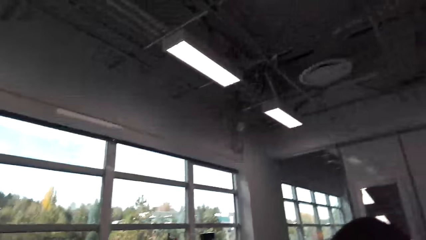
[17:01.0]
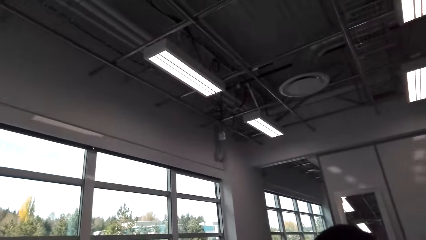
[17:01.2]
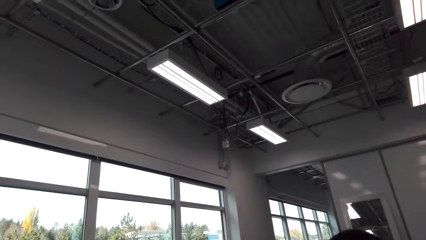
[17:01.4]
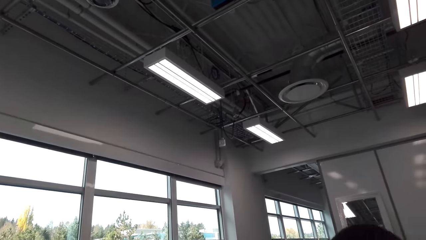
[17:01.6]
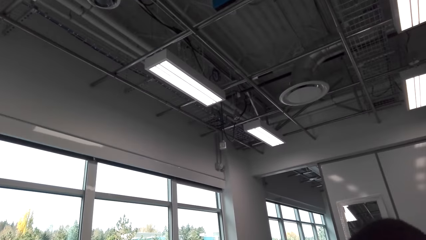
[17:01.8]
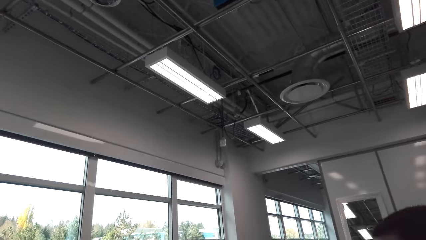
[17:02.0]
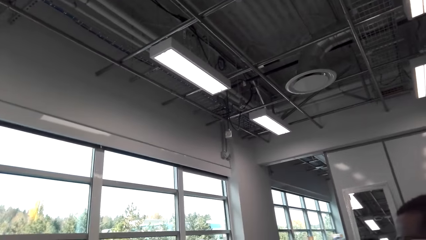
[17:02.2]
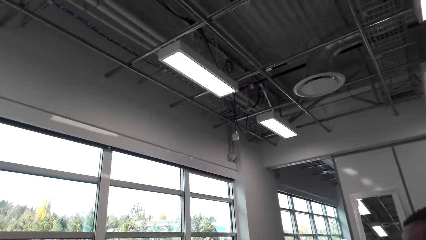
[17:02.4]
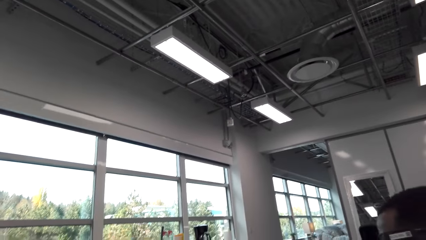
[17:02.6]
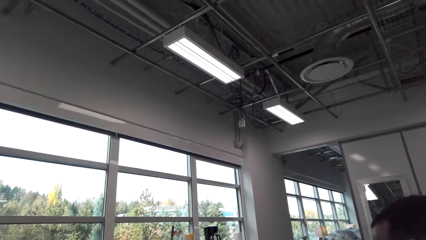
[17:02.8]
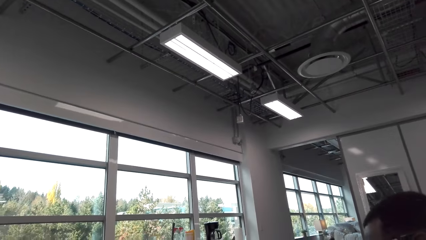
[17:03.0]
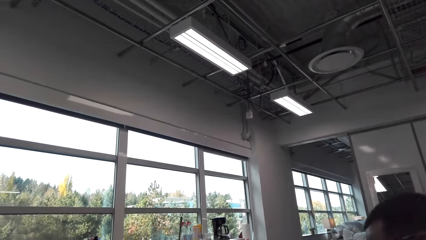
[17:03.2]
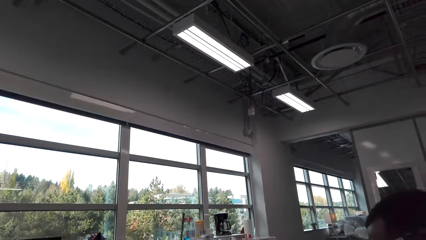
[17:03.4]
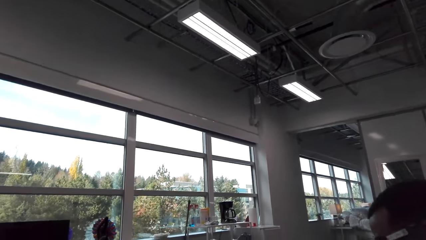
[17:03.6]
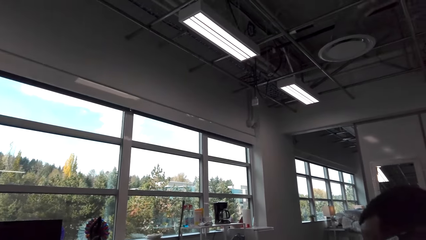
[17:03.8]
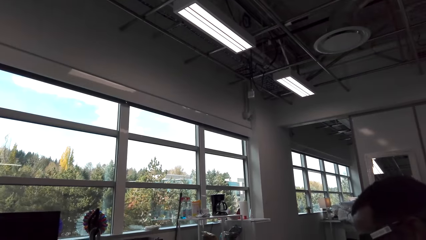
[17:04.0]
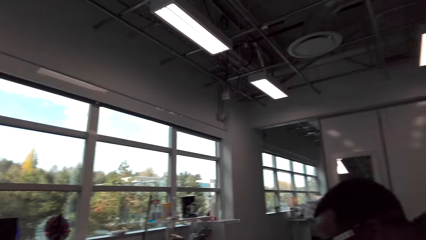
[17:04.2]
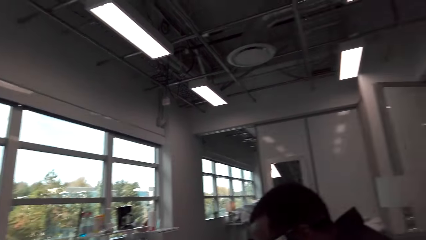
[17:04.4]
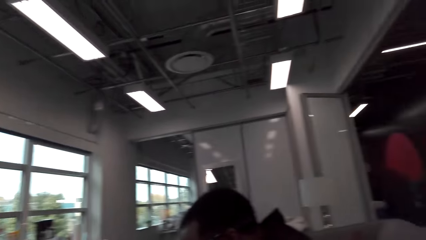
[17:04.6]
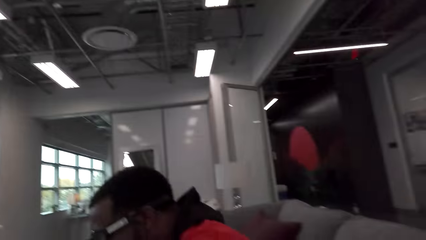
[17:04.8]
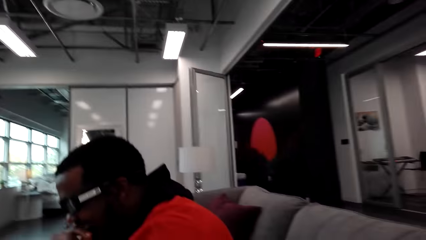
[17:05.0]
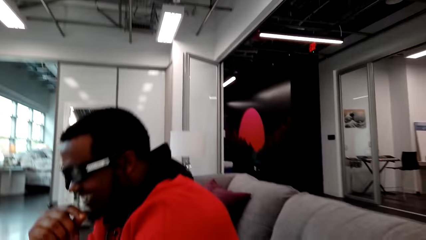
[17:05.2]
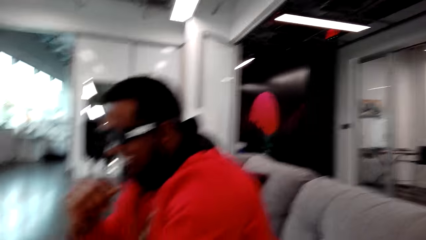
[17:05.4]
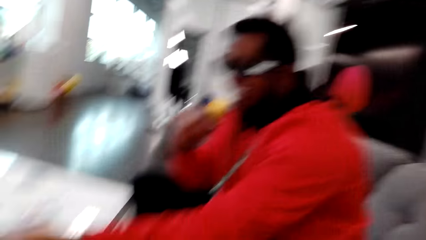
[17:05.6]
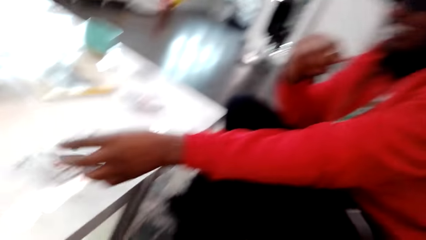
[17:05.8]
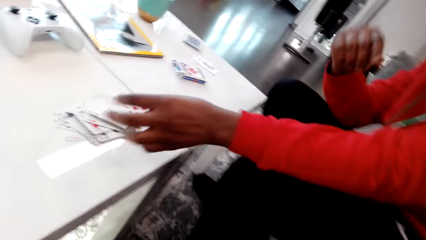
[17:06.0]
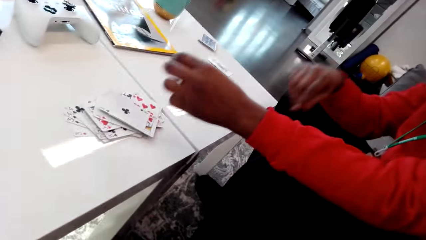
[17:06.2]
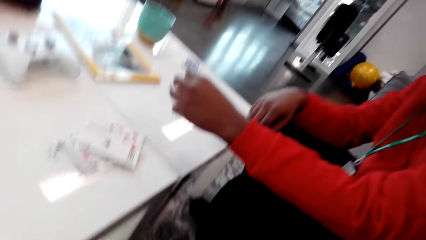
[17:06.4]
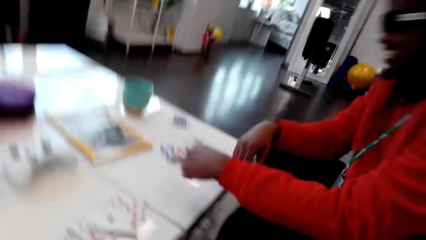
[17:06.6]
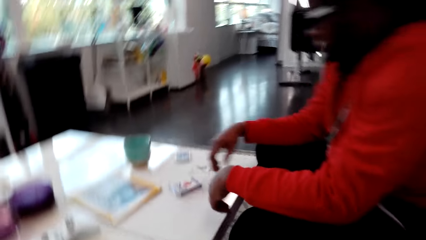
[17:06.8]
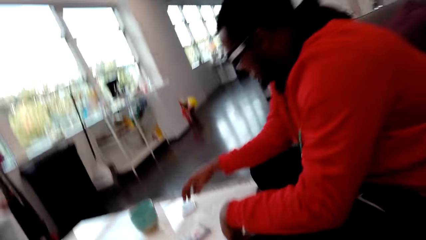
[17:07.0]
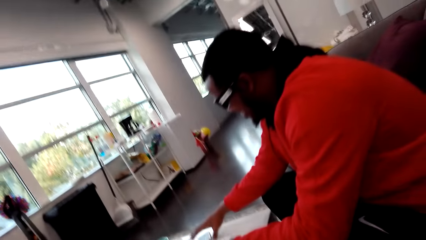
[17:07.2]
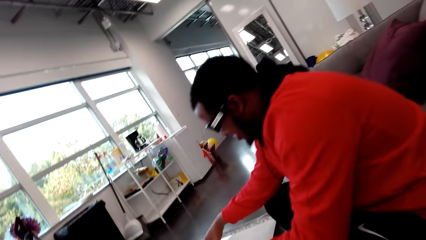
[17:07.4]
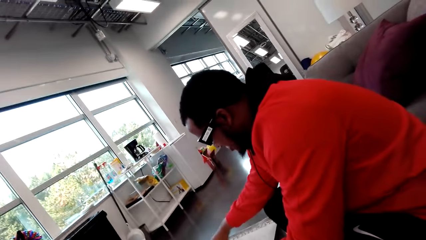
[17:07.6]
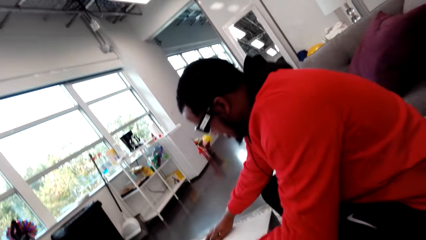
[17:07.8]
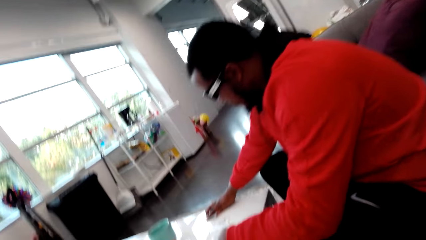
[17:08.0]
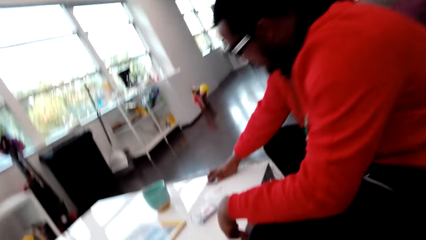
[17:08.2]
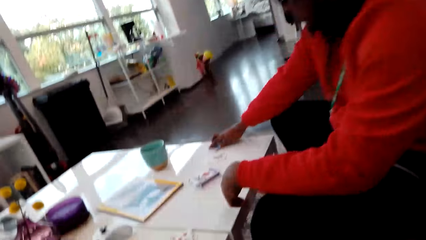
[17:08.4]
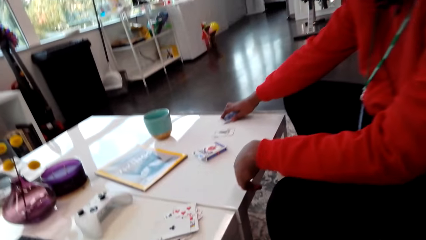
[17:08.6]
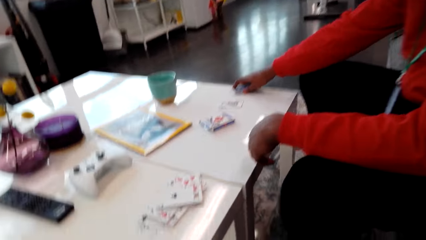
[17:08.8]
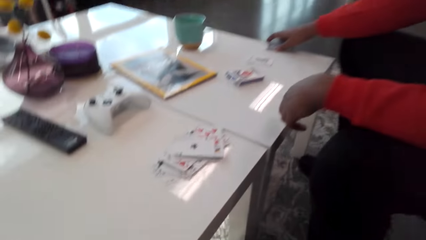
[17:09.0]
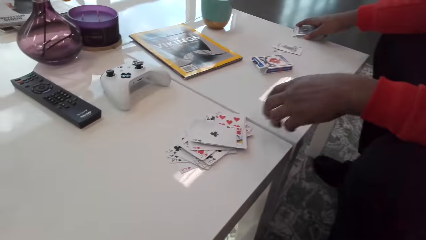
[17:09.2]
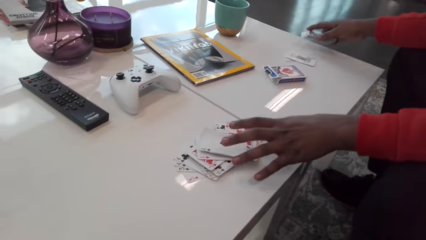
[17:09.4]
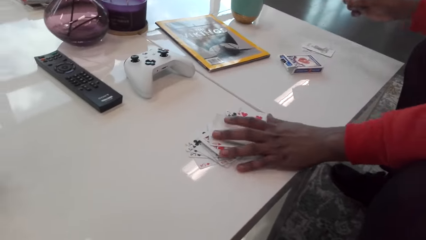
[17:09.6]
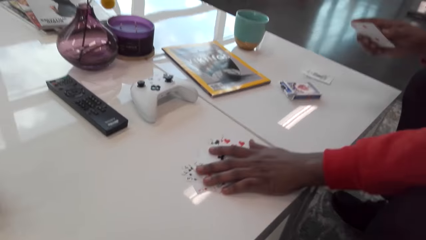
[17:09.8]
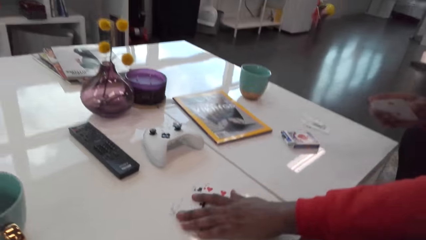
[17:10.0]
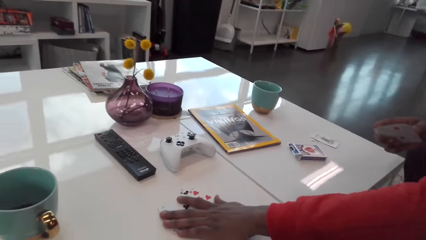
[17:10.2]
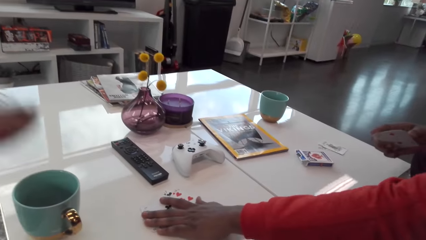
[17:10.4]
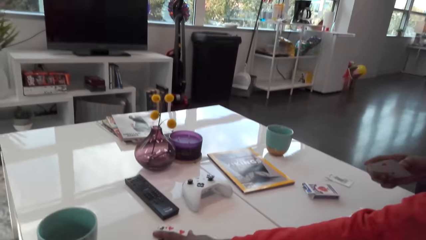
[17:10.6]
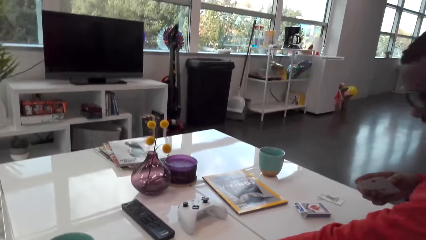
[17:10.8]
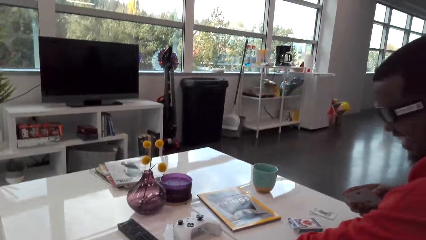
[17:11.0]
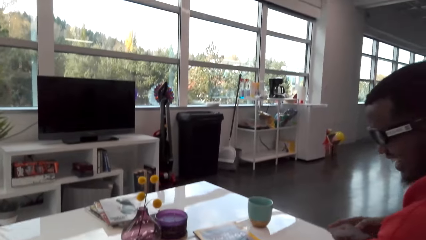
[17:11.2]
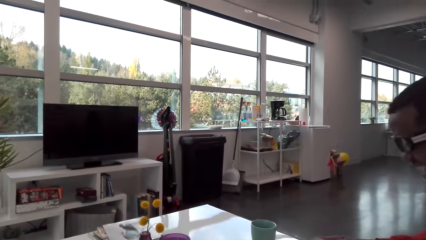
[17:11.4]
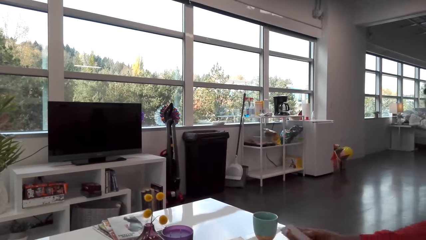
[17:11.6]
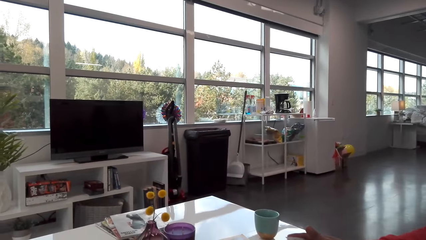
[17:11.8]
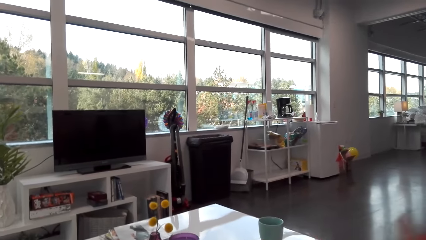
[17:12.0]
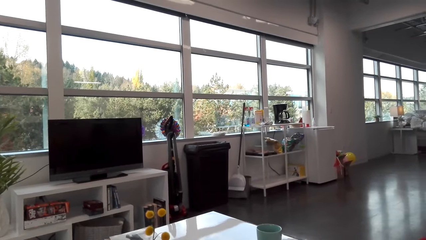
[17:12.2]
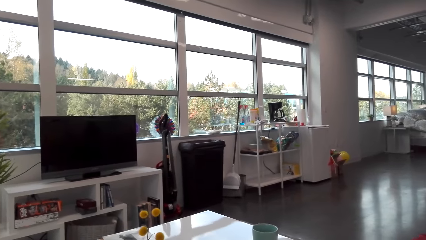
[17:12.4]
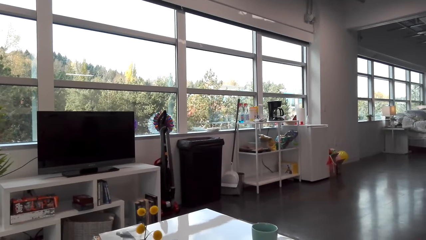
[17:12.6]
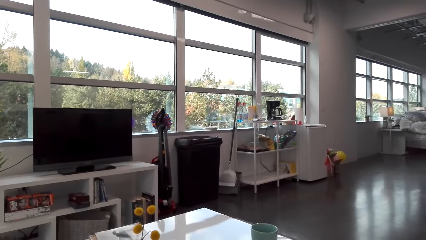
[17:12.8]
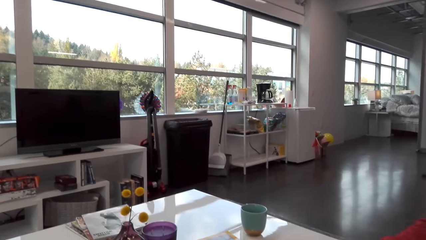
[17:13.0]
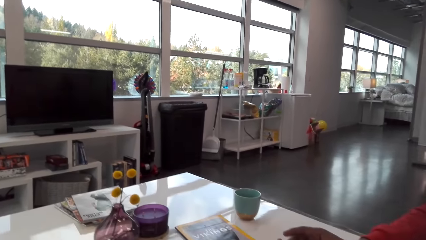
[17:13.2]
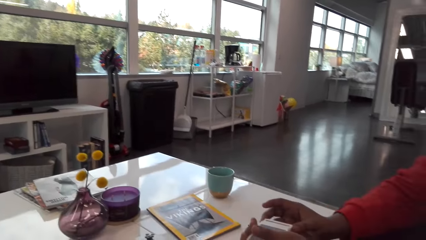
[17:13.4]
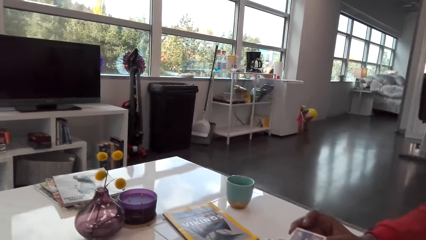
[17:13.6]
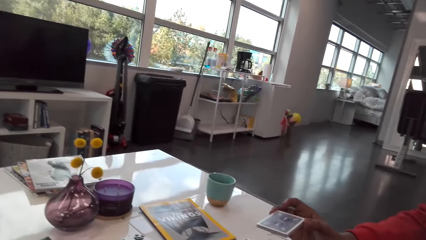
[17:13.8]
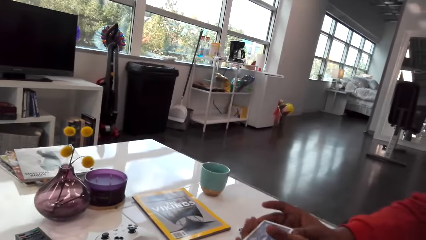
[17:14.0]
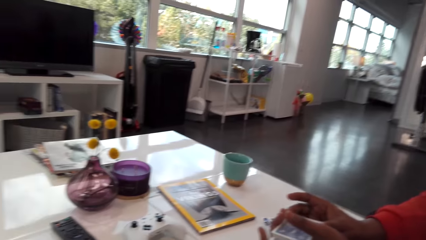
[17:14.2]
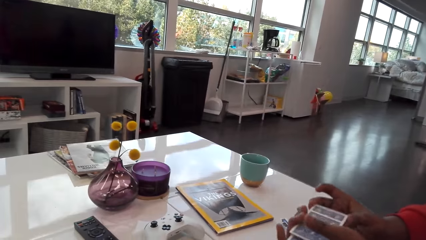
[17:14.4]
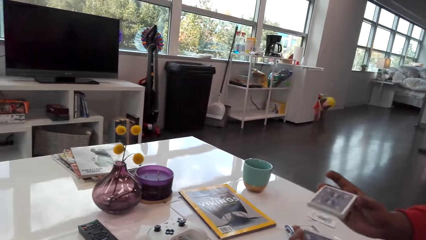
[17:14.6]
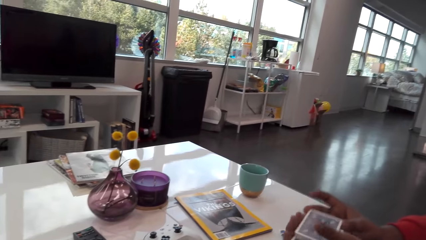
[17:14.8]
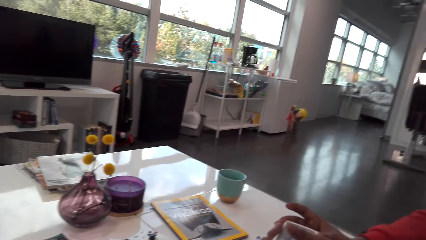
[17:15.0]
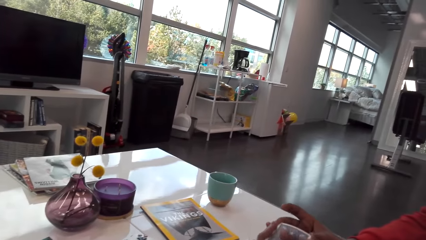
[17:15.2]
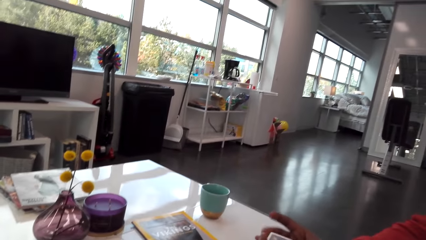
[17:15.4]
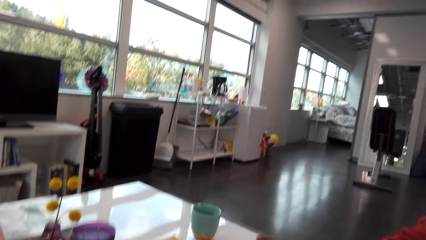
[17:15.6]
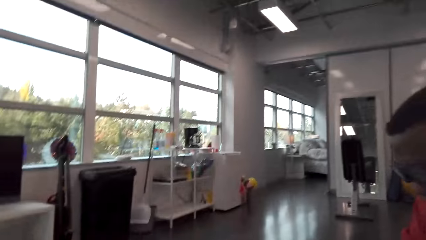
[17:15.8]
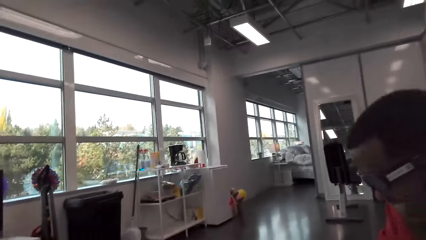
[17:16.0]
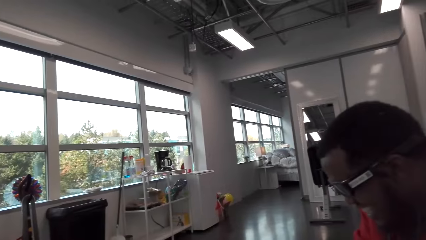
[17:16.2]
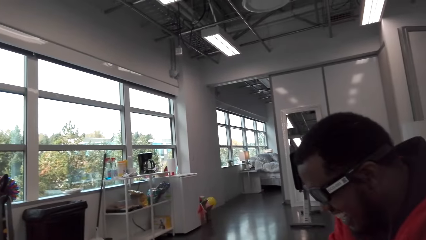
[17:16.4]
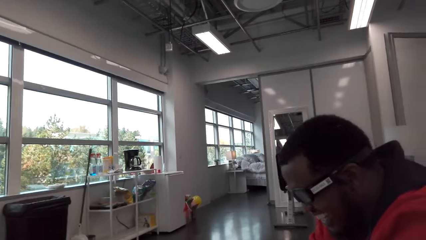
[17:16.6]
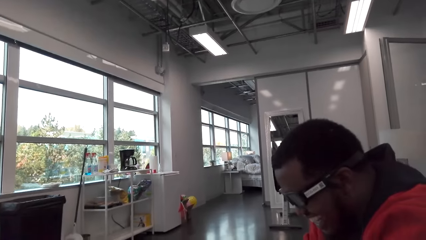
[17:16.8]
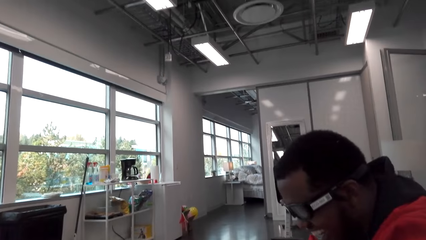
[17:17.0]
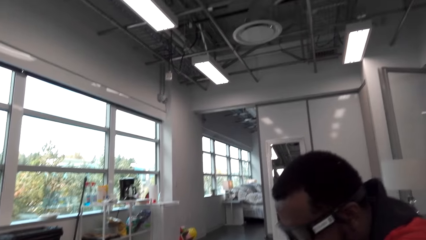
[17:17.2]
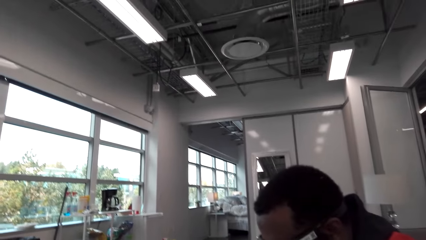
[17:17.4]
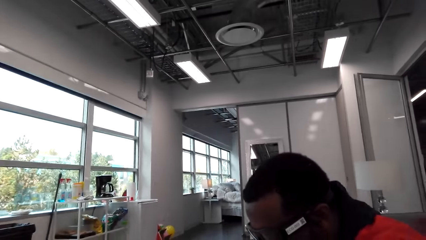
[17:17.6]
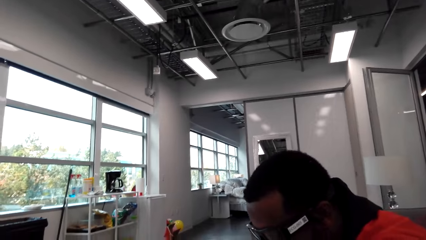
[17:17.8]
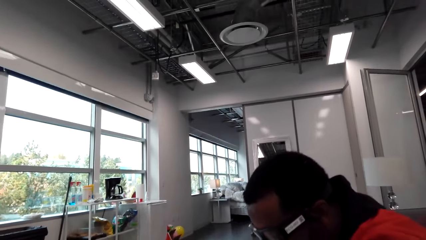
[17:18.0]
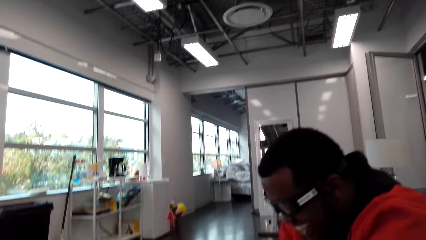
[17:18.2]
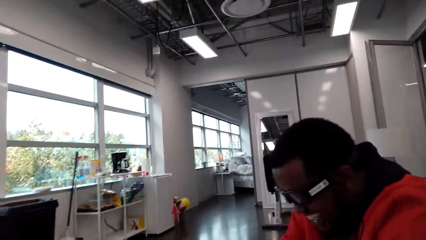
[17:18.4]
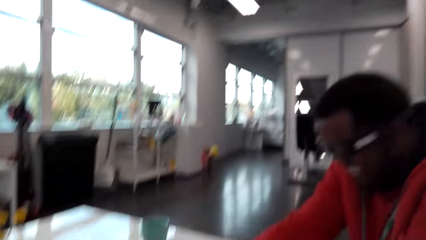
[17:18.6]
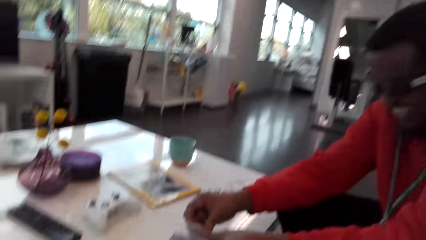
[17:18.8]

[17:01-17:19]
The camera wearer talks and laughs. The man picks cards from the table. The man pushes the cards on the table. The camera wearer talks. The man shuffles the cards. The man talks with the camera wearer. The camera wearer talks.
